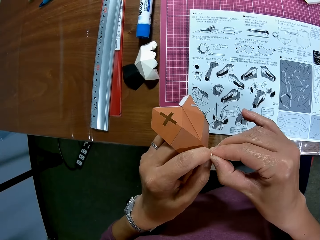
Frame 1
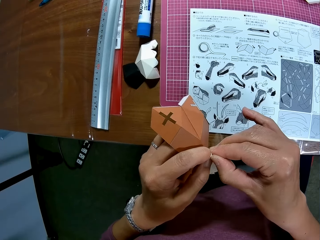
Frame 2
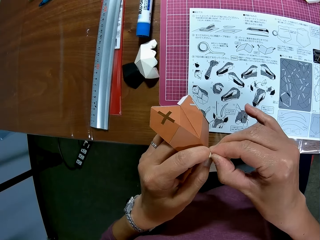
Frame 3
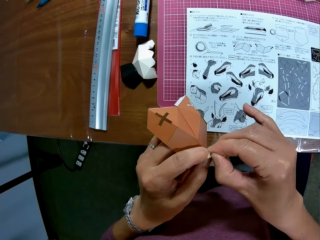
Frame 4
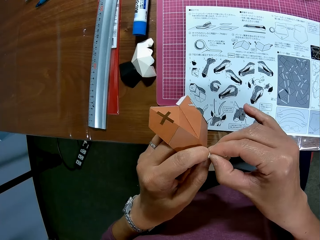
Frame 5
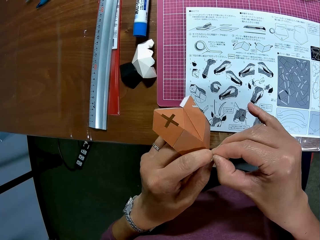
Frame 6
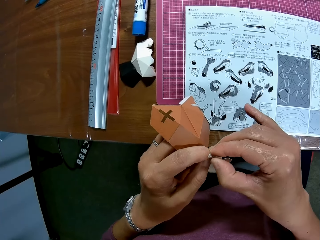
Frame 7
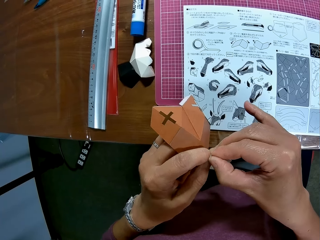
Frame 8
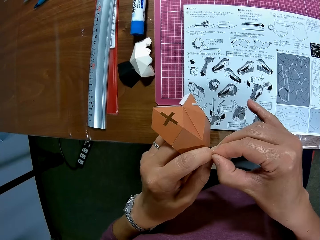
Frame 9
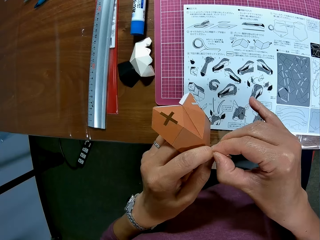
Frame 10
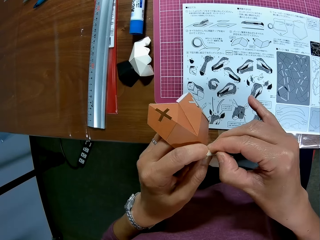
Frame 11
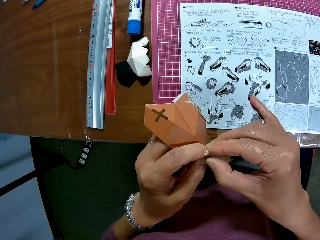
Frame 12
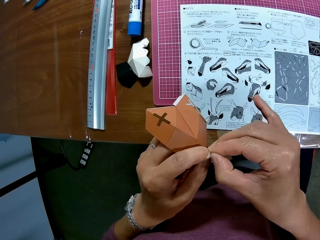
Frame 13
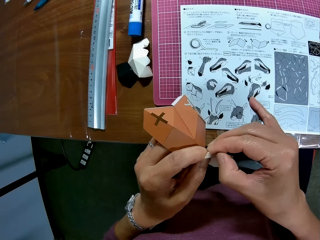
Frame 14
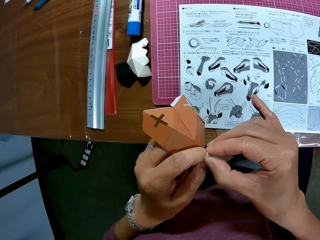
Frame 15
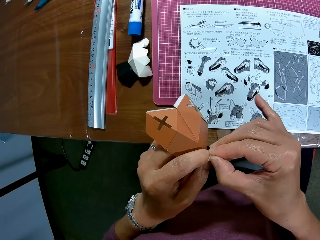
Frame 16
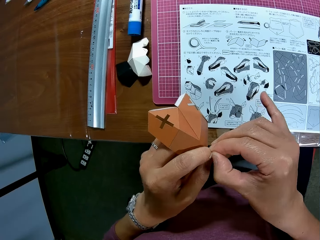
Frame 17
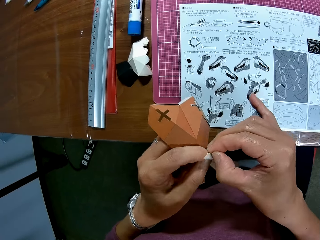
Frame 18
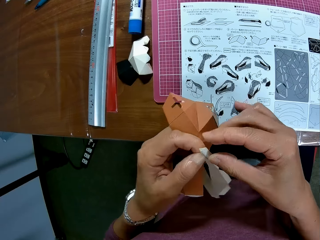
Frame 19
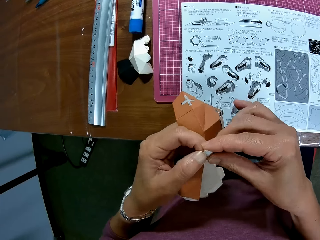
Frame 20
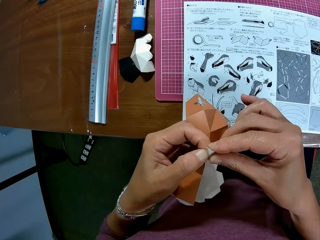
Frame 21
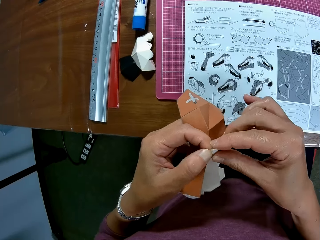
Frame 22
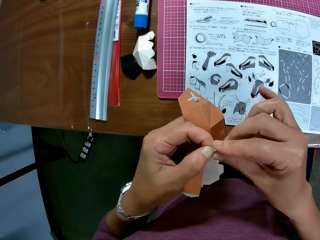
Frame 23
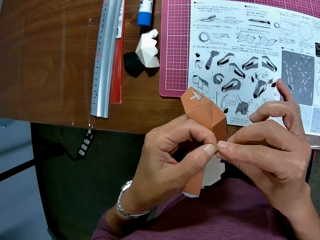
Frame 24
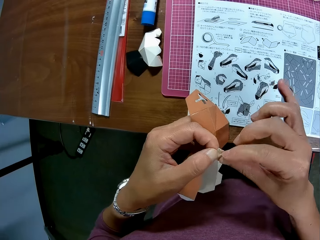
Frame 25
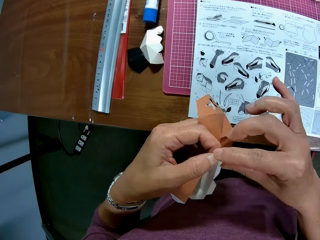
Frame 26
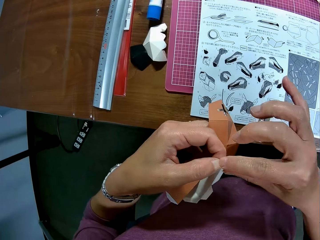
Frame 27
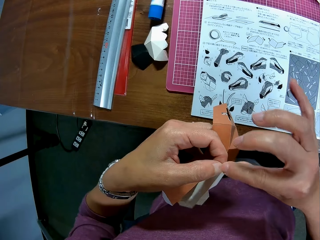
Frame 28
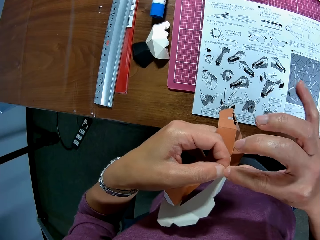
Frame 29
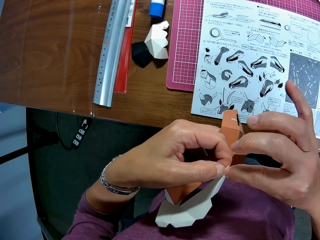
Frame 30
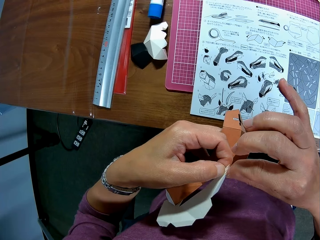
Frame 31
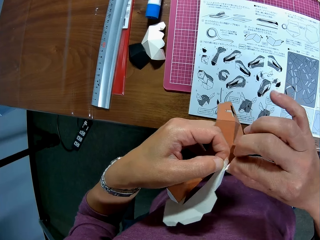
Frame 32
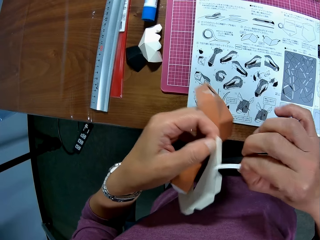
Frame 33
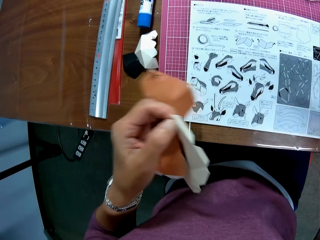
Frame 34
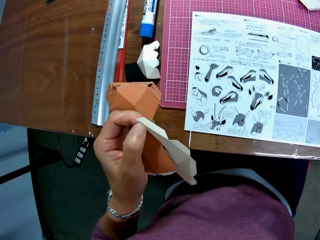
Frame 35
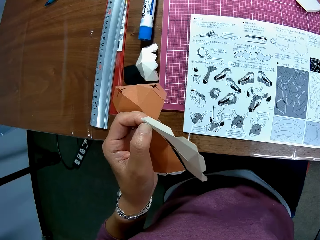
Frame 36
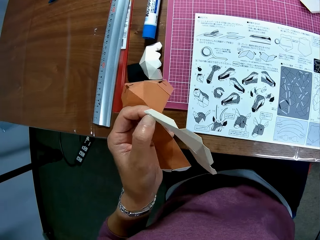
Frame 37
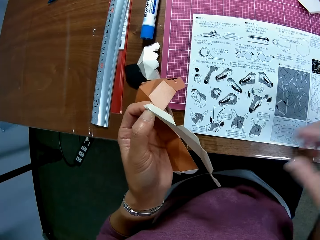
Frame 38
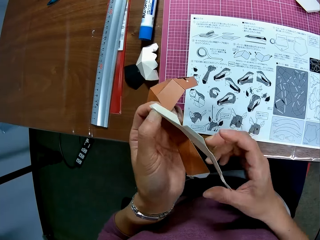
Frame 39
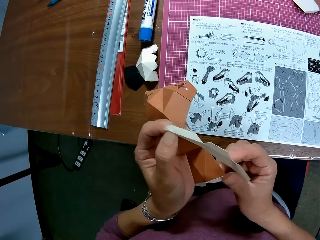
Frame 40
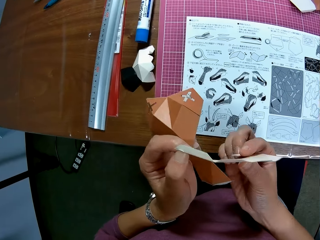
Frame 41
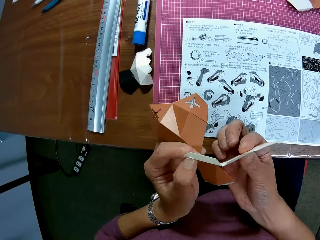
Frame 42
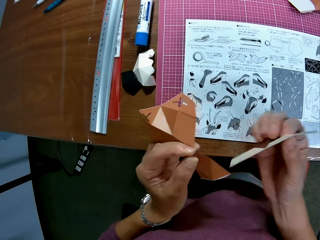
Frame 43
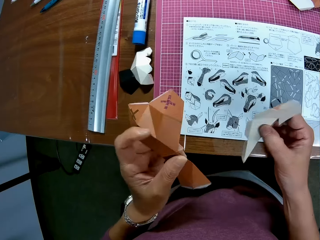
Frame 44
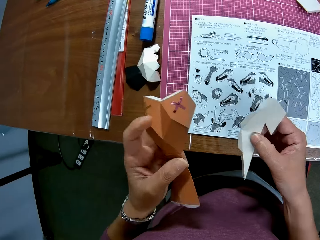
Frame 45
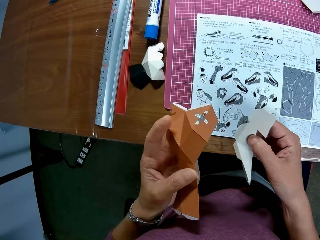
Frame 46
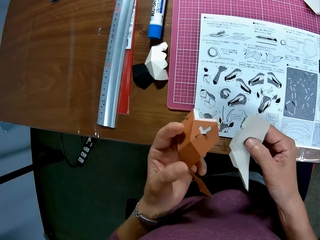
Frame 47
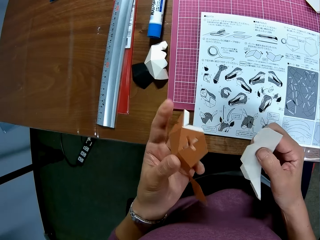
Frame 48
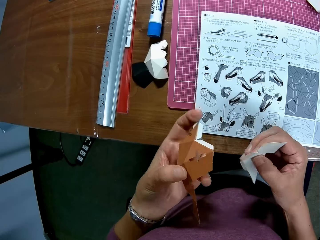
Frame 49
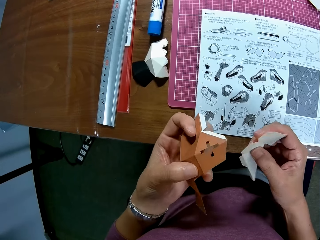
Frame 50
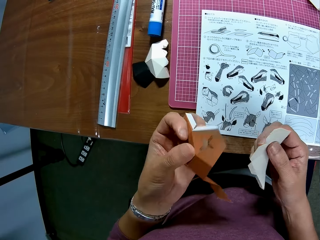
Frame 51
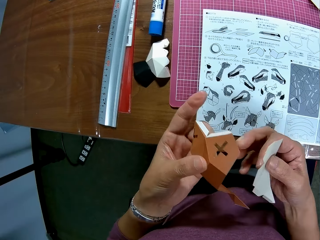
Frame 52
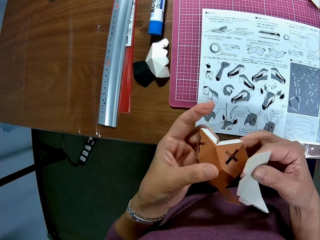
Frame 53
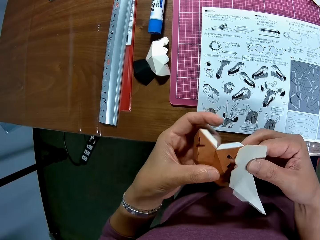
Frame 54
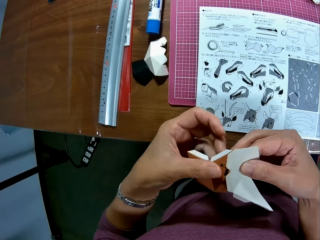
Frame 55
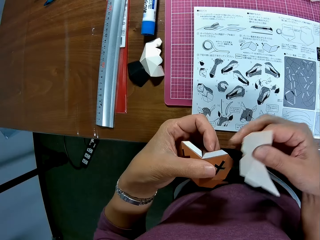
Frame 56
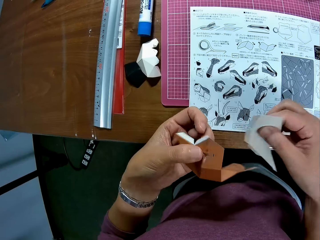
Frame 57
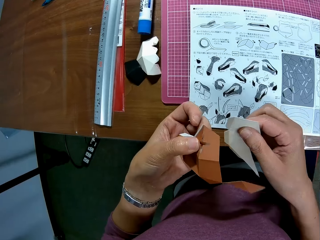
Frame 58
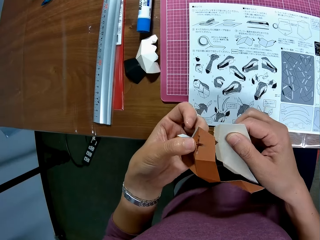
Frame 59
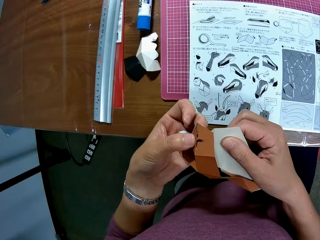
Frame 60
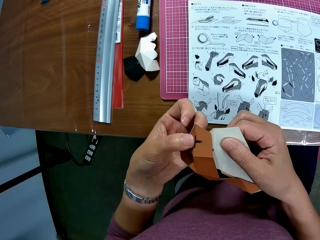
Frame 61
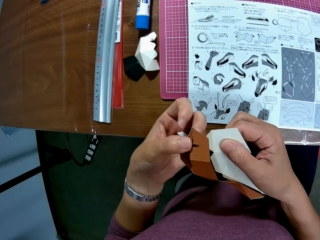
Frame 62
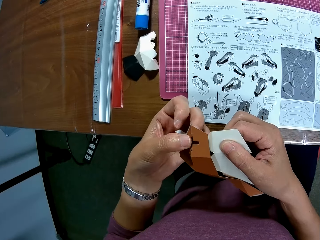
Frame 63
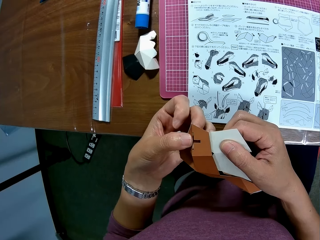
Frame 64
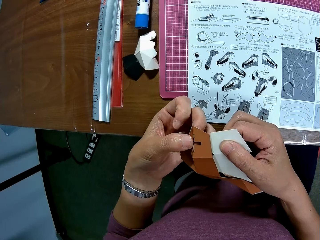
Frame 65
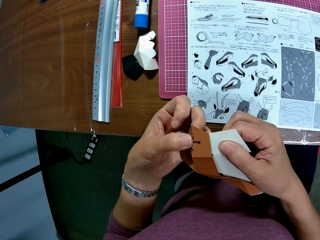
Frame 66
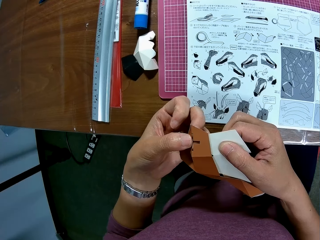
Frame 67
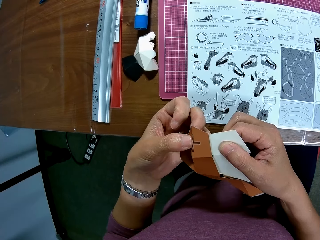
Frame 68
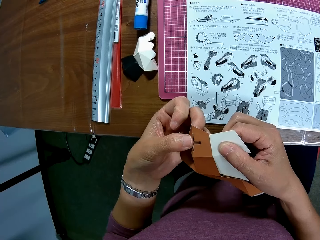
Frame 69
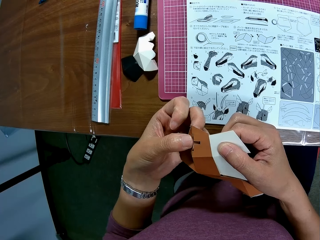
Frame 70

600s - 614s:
The camera wearer drops the paper tape on the table. He arranges the paper crafts in his hand. He joins the paper crafts.

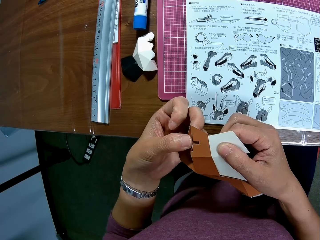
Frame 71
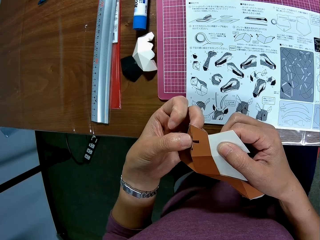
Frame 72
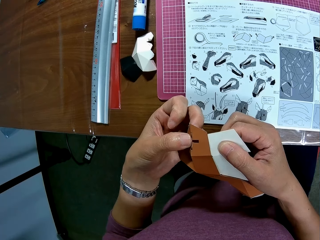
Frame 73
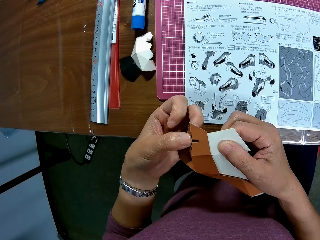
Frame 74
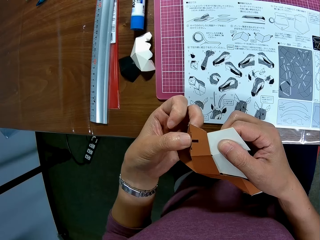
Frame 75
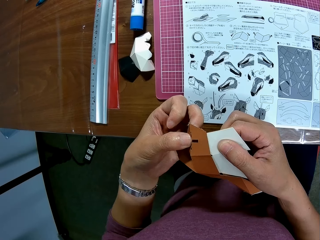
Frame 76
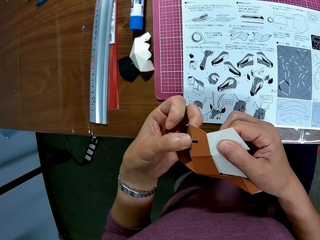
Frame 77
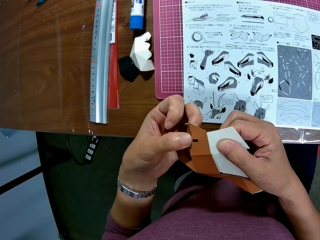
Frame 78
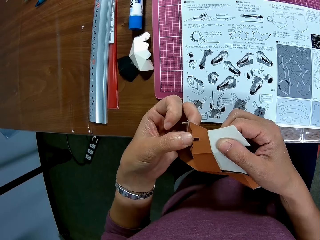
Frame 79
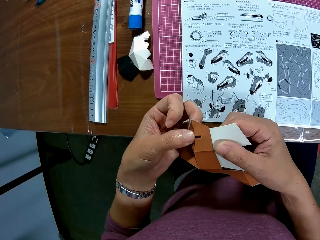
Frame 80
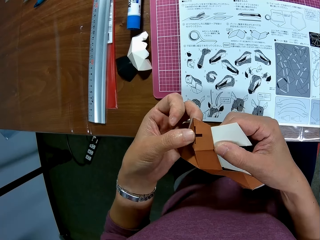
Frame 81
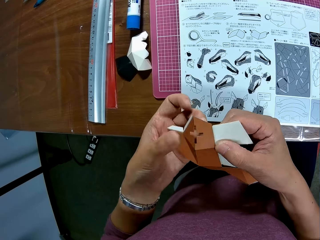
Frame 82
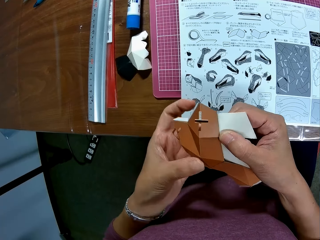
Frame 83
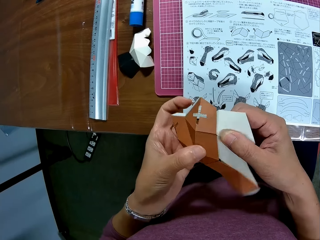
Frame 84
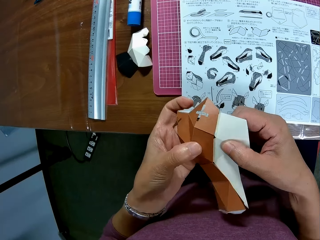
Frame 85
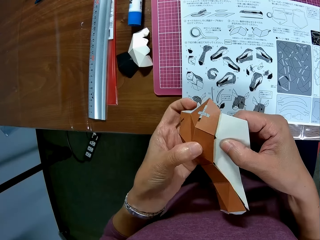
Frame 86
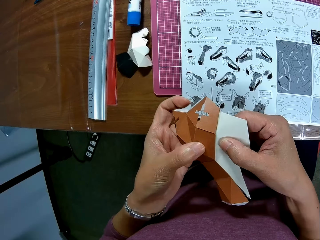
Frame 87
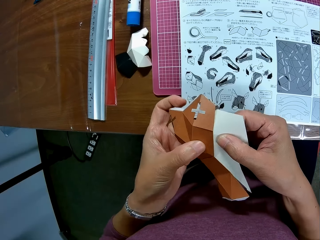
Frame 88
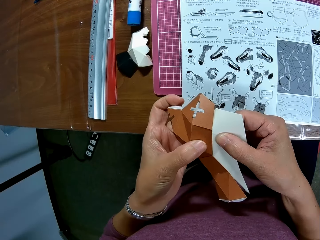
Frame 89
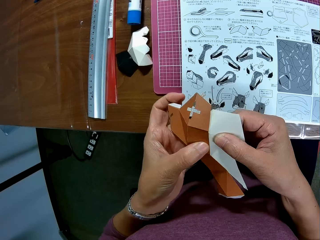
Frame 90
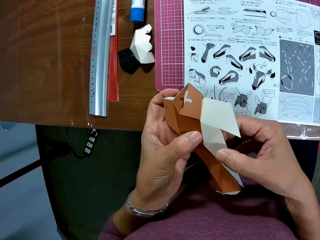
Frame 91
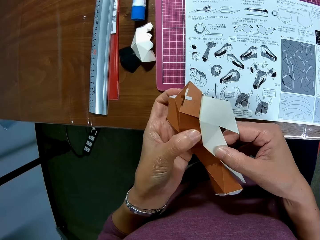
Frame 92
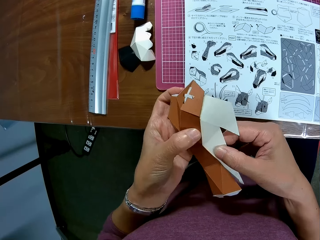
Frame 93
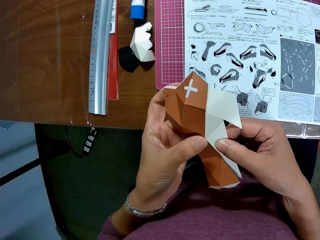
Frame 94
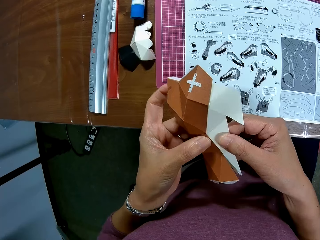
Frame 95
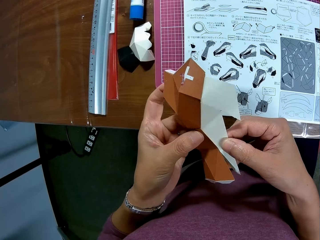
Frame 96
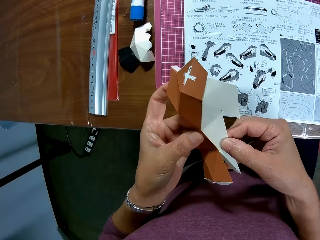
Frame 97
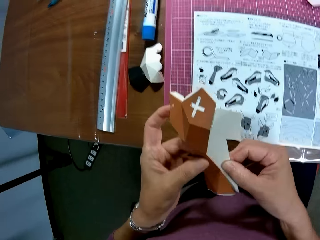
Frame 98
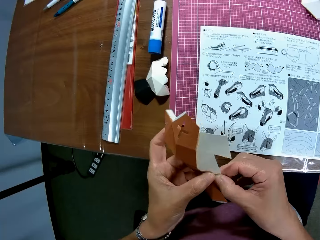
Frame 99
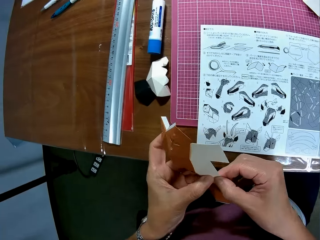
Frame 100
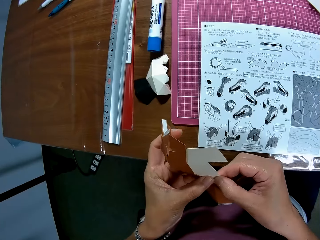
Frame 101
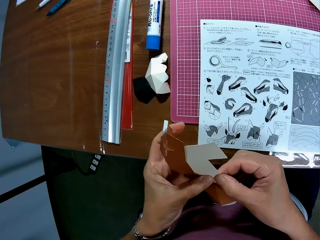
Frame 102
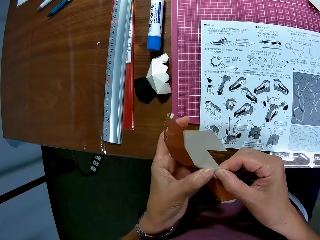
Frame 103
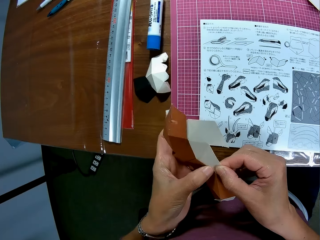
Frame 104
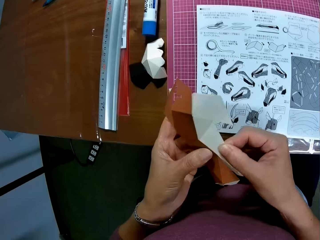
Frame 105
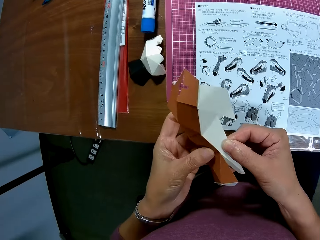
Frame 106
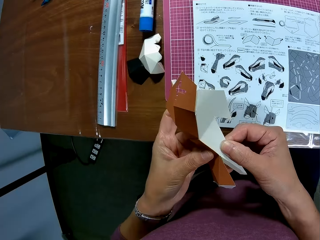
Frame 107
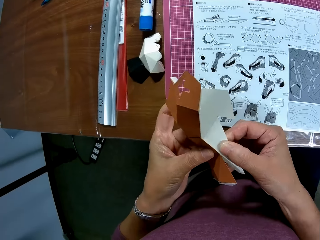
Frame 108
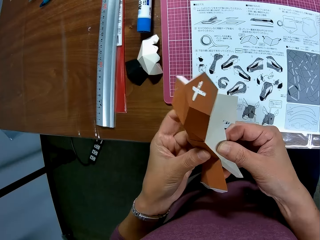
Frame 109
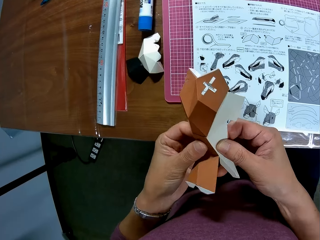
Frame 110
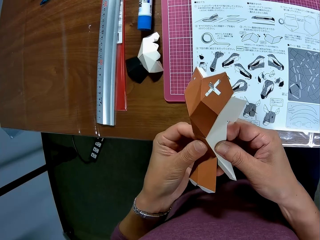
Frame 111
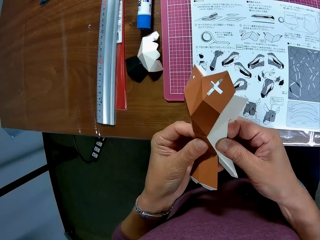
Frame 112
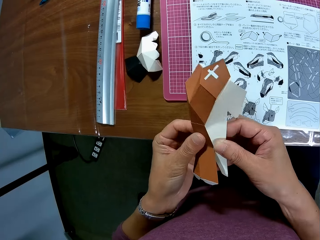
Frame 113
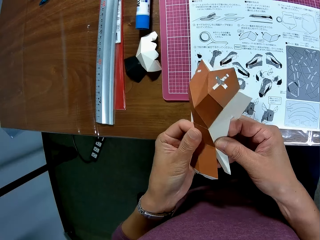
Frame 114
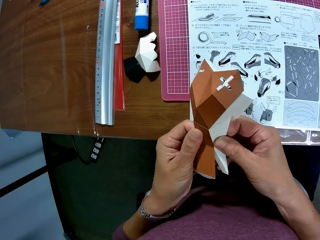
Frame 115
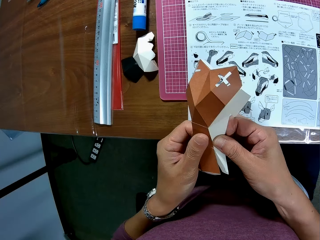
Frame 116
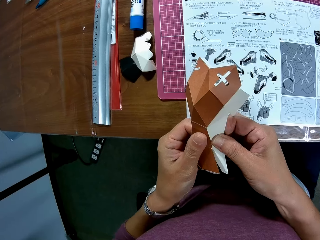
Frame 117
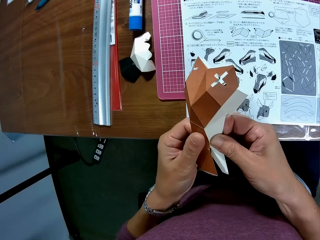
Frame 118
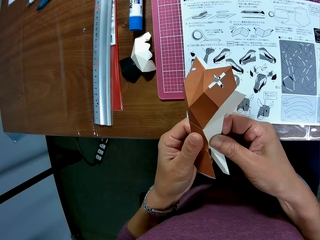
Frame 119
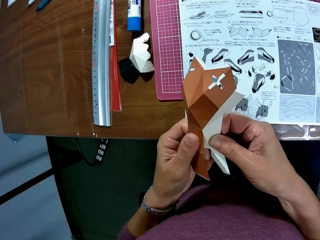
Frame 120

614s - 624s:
The camera wearer stares at the paper crafts. They press the paper crafts.
